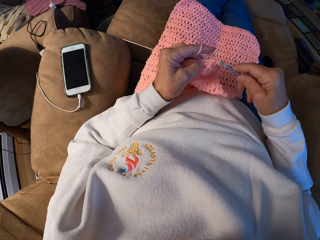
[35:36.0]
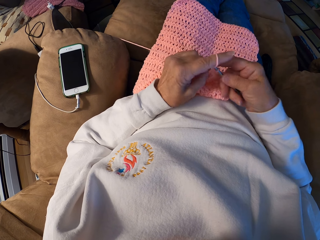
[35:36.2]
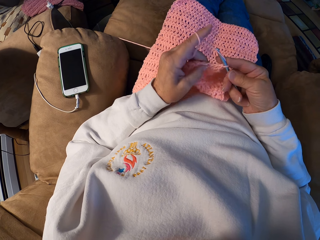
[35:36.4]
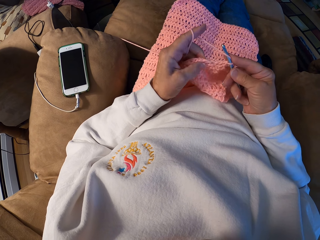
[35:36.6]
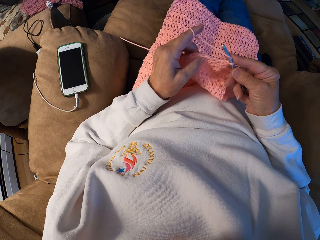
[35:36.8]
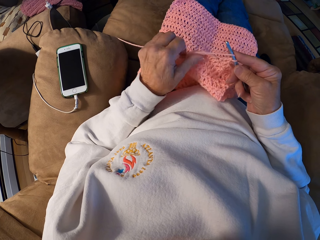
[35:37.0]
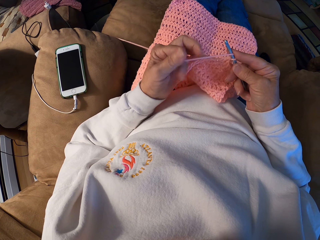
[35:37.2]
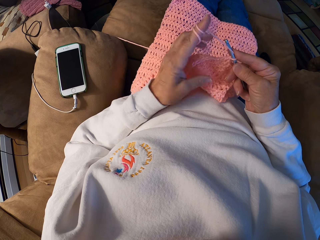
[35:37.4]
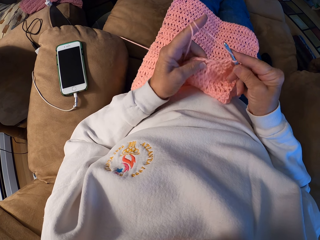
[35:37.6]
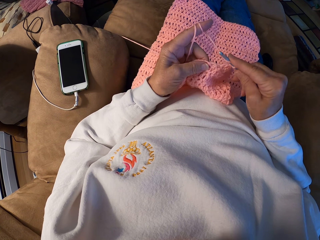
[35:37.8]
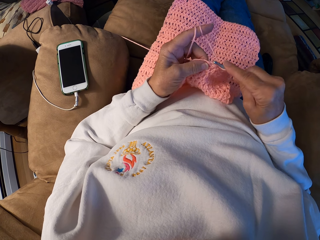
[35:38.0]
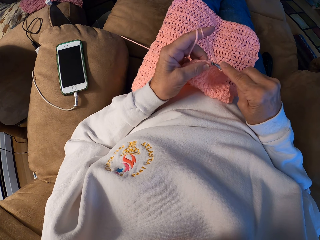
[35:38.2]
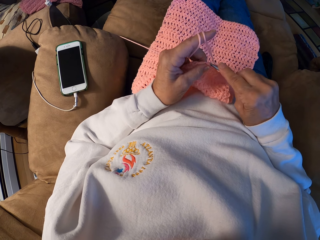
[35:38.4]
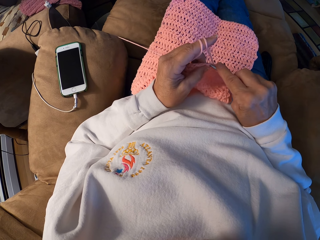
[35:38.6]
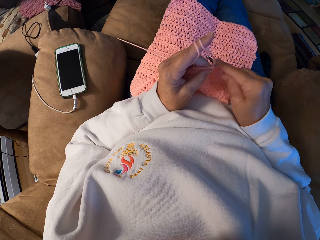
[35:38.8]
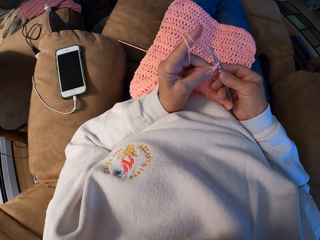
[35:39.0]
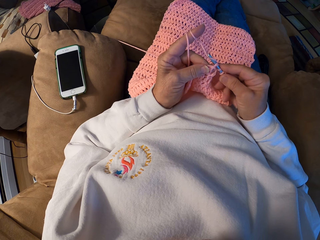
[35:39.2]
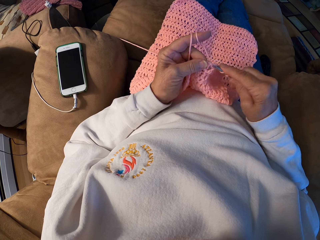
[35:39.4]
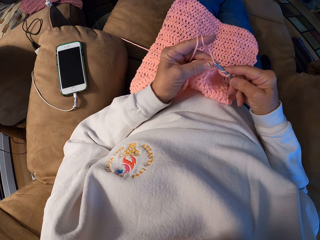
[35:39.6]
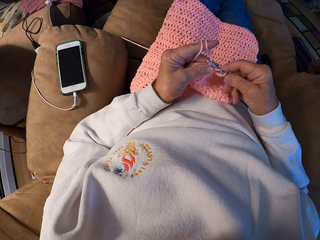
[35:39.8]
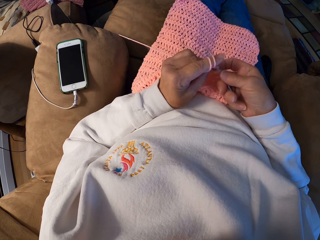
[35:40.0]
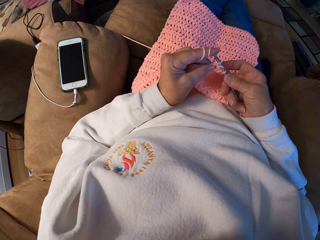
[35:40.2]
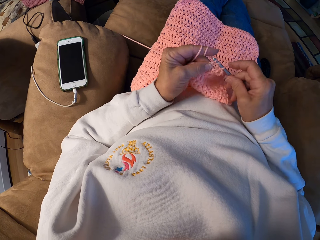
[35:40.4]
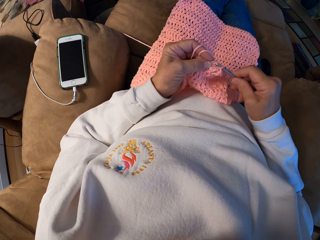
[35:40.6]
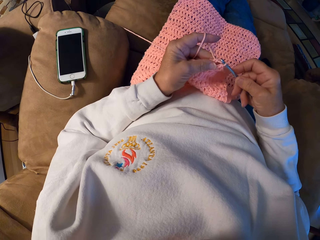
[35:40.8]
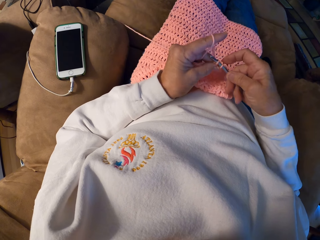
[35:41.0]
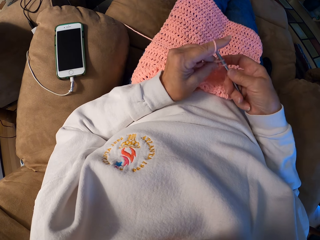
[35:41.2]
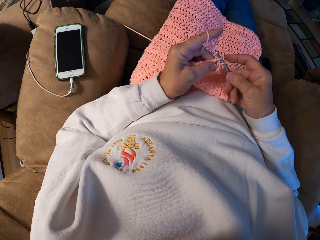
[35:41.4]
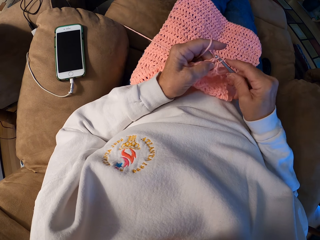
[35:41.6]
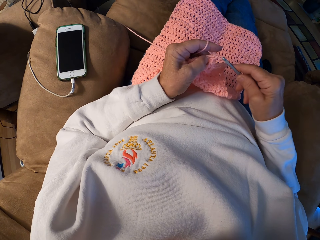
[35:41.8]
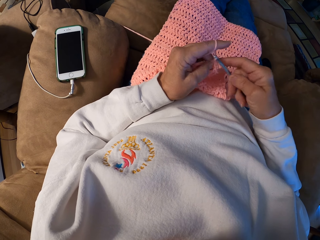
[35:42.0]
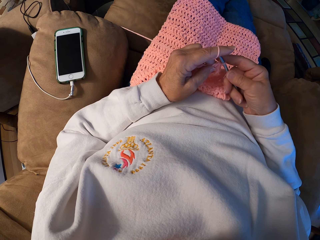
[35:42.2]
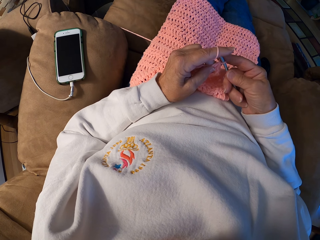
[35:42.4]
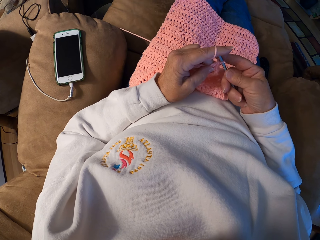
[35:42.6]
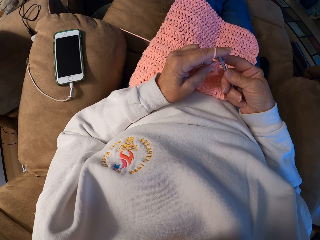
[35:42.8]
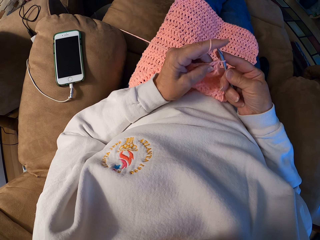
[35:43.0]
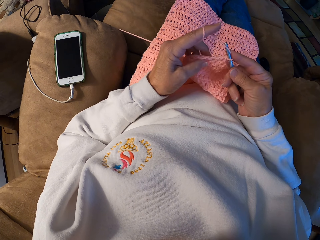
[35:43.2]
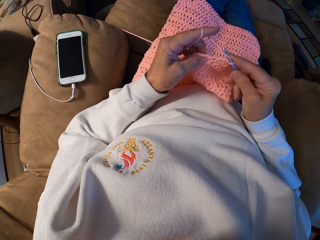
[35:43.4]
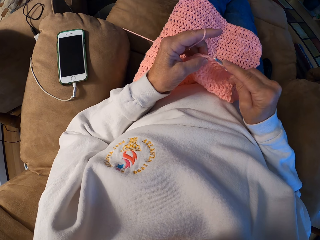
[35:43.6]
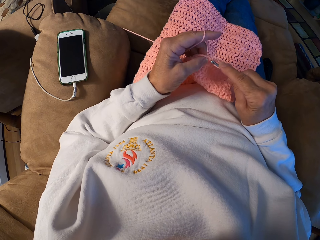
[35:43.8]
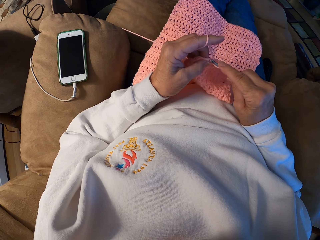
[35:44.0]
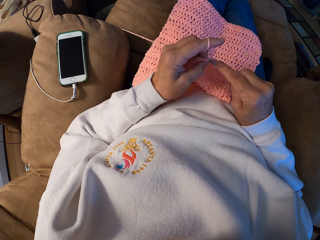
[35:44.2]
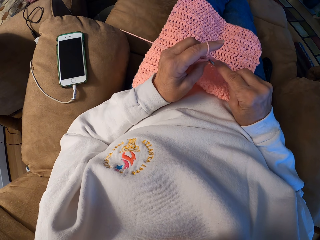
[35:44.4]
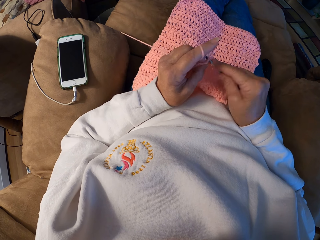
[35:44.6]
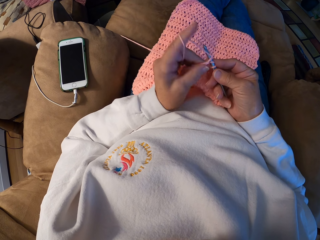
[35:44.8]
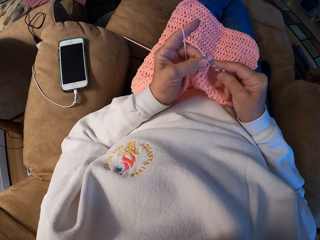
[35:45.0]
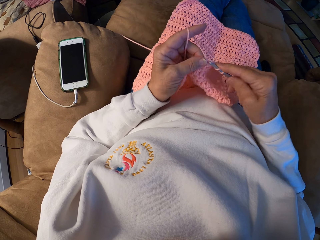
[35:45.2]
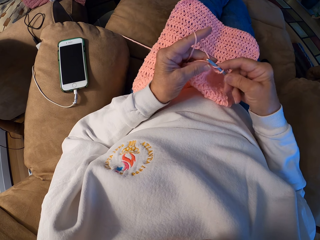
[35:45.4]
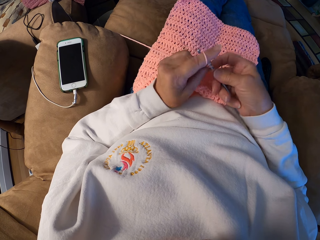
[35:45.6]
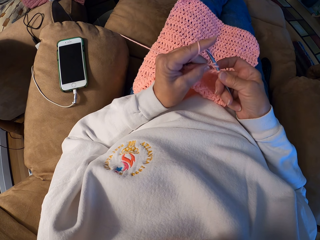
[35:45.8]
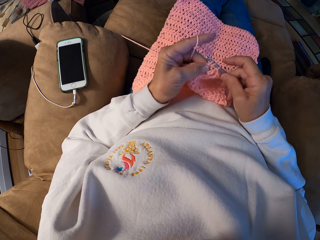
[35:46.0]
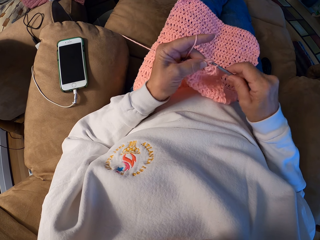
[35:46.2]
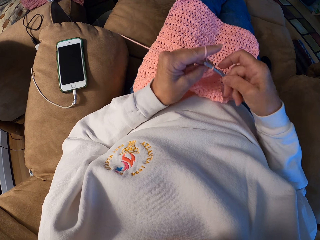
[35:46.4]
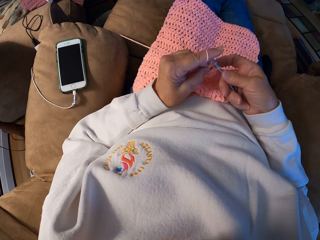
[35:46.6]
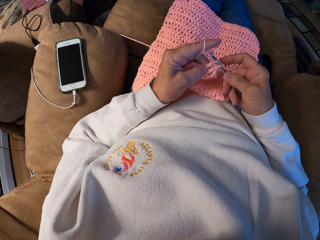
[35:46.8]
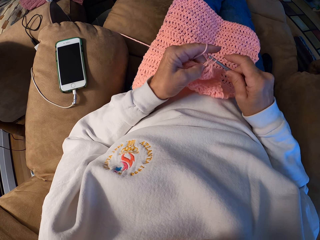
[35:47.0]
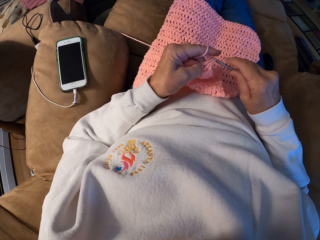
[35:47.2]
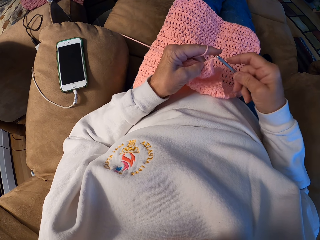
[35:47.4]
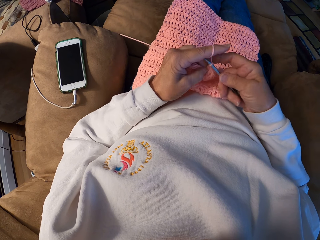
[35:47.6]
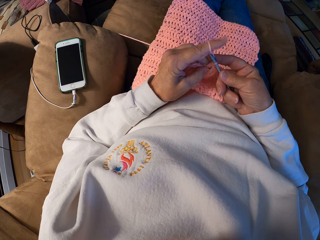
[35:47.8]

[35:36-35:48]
The camera wearer winds the yarn with her left index finger. She crochets the yarn with the crochet hook.

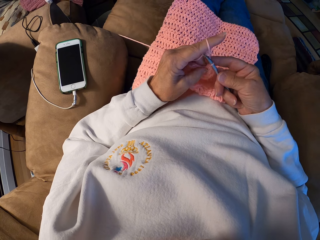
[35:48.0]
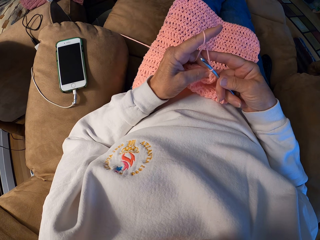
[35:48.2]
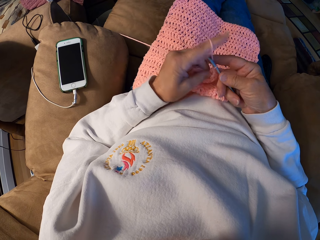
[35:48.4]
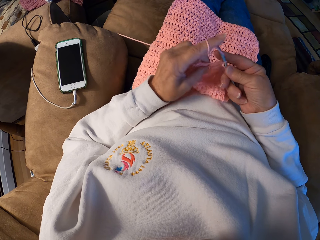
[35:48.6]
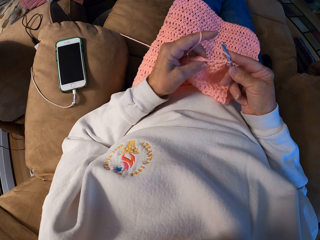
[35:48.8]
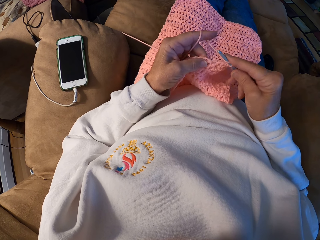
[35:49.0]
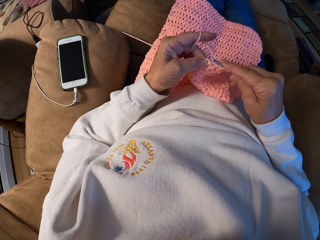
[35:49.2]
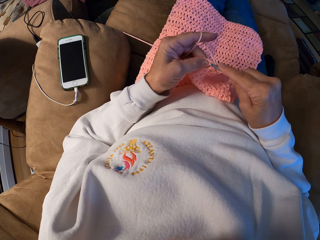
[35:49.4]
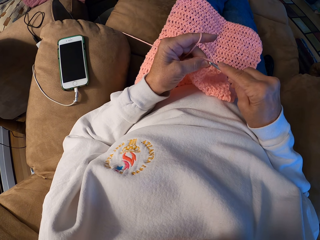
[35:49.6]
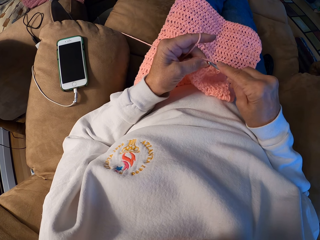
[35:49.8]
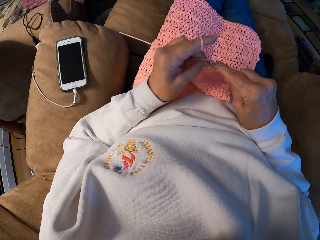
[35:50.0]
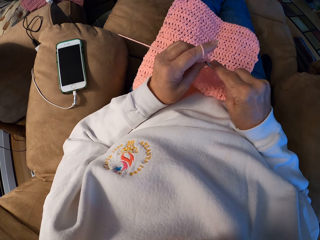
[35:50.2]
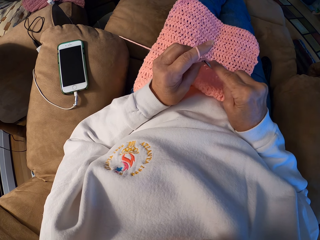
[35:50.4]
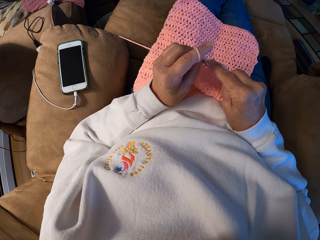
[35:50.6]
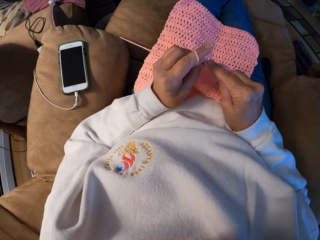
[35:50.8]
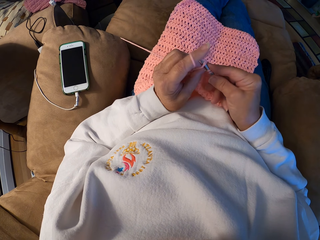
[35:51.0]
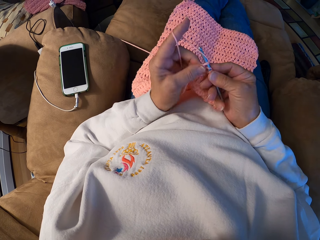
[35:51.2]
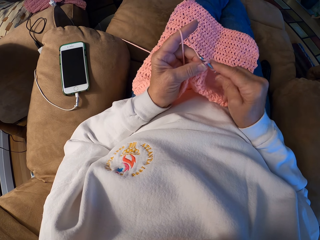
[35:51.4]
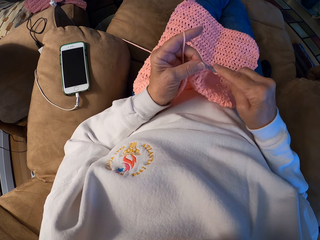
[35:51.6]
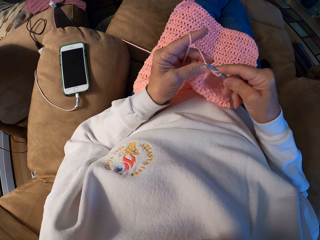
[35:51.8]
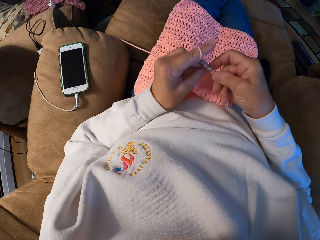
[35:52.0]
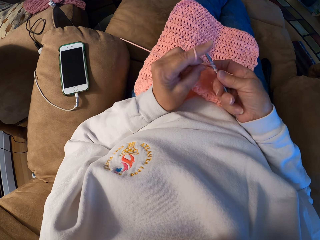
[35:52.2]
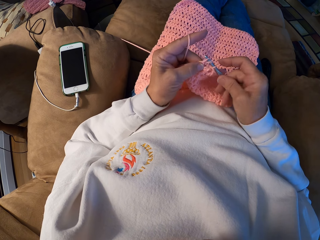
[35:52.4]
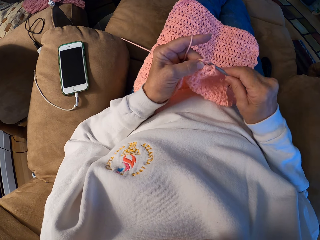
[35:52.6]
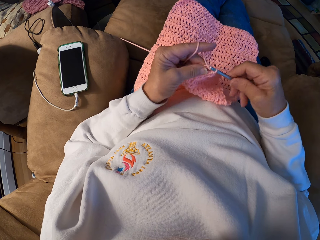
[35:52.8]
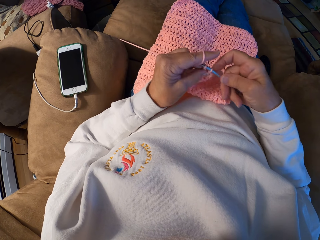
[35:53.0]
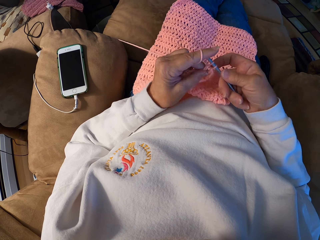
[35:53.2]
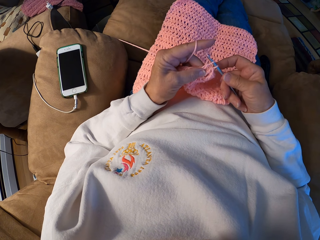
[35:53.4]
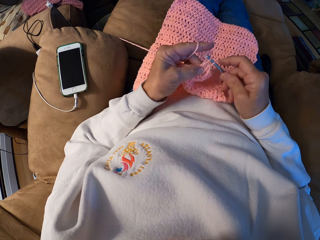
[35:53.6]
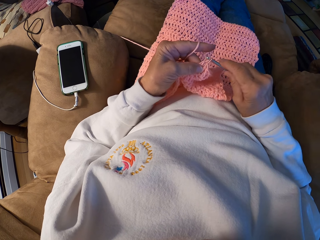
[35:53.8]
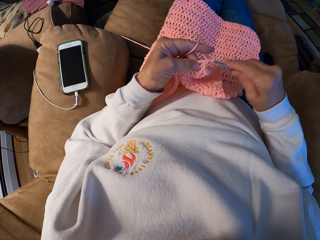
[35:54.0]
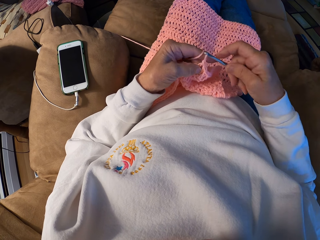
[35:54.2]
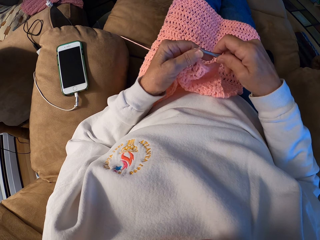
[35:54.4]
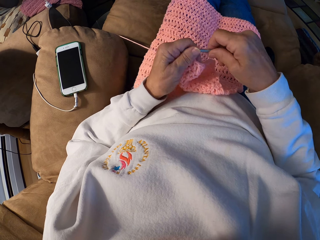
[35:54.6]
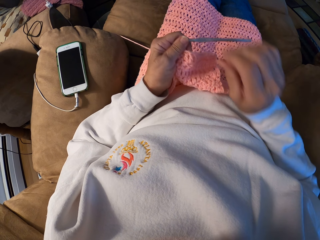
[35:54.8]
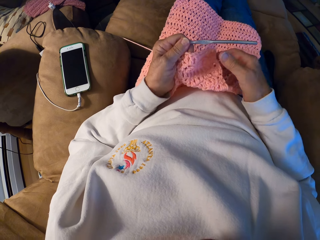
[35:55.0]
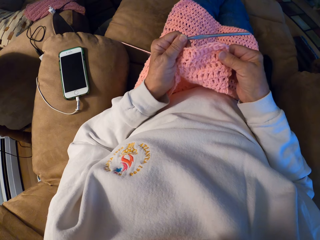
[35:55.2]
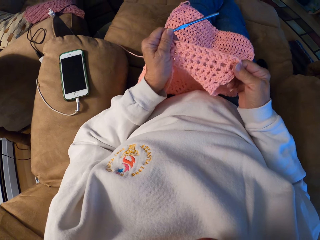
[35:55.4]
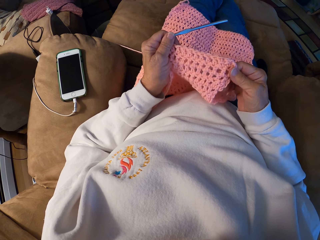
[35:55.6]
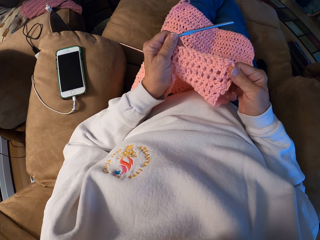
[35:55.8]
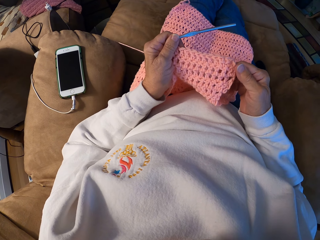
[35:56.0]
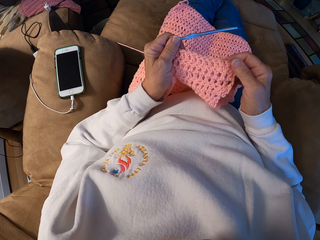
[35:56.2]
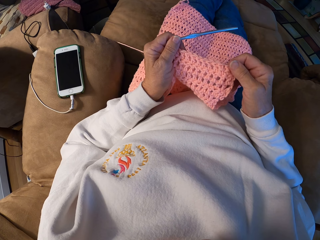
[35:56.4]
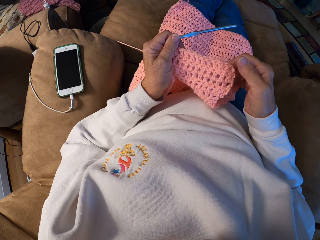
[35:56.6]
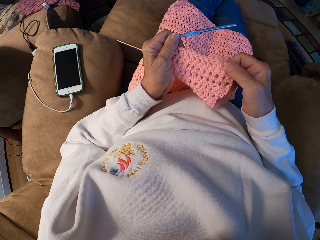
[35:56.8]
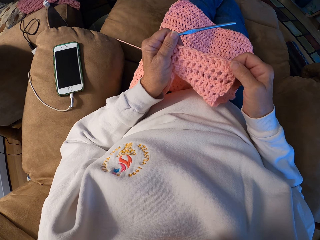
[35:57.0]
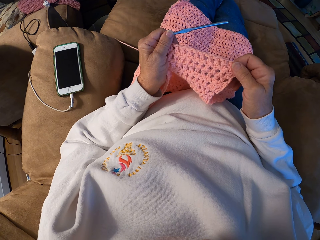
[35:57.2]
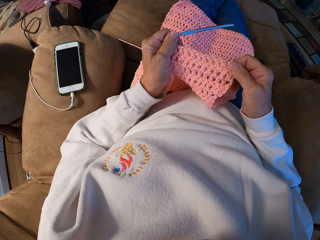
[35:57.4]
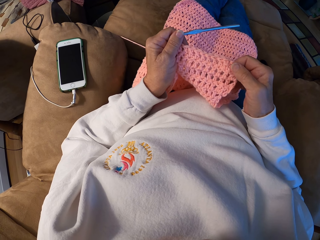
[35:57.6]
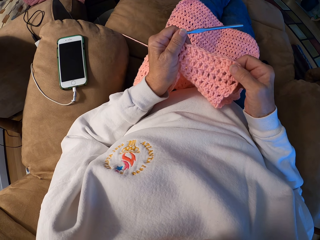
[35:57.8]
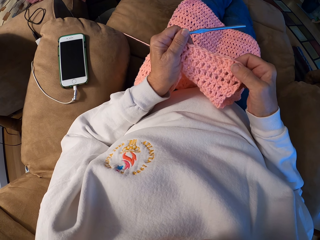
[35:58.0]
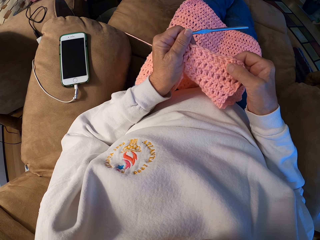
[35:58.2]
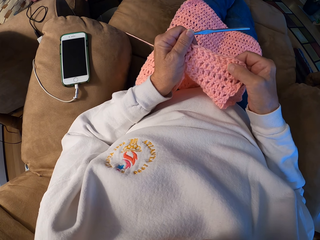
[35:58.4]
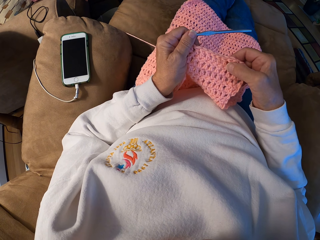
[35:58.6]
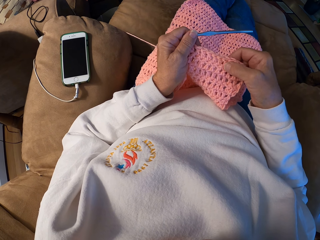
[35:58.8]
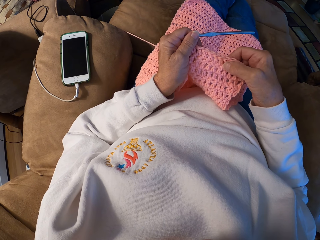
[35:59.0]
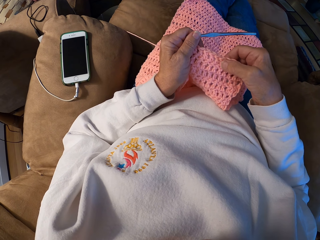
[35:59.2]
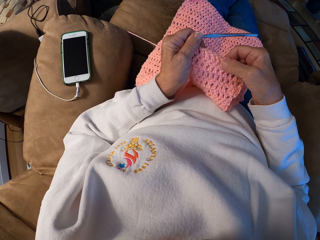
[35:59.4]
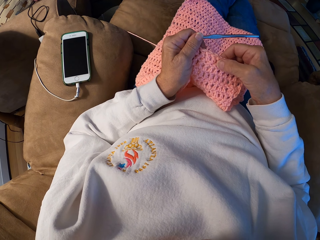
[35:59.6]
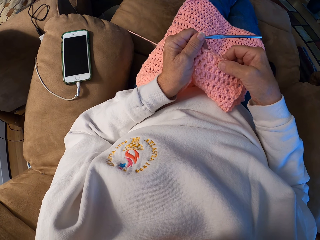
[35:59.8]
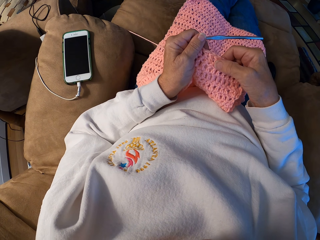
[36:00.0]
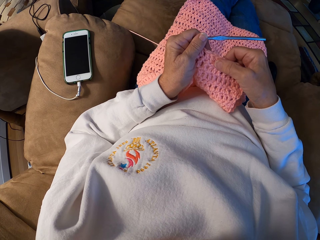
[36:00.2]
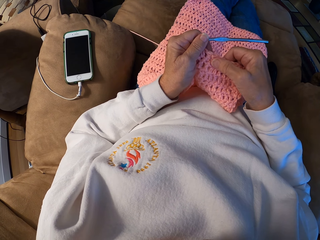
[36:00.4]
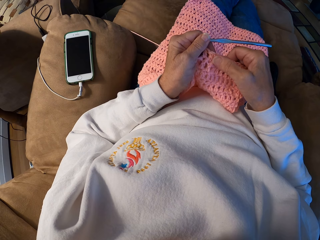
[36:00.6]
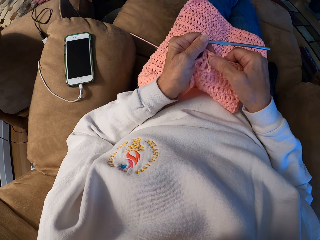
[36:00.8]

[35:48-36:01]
The camera wearer passes the crochet hook to her left hand. She adjusts the cloth and spreads the crochet with her hand. She counts the hole on the crochet with her right thumb finger.
